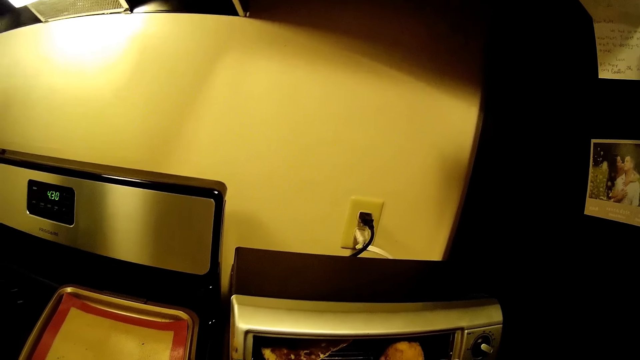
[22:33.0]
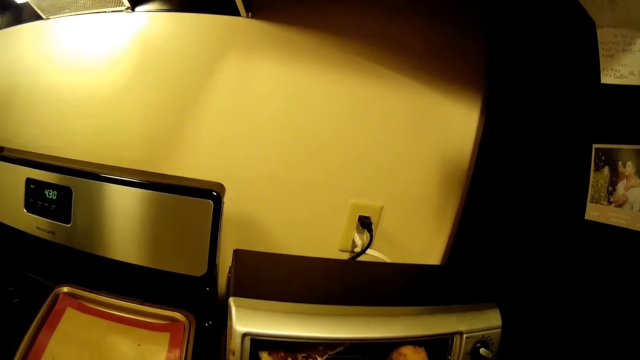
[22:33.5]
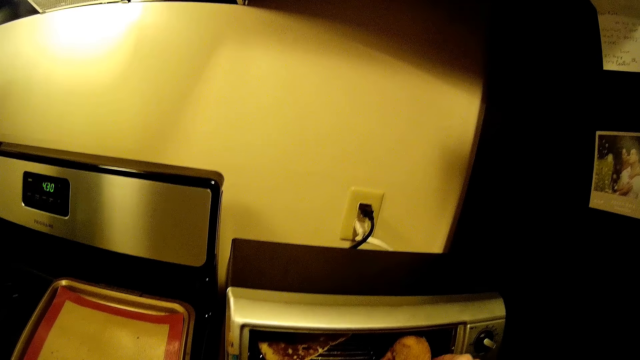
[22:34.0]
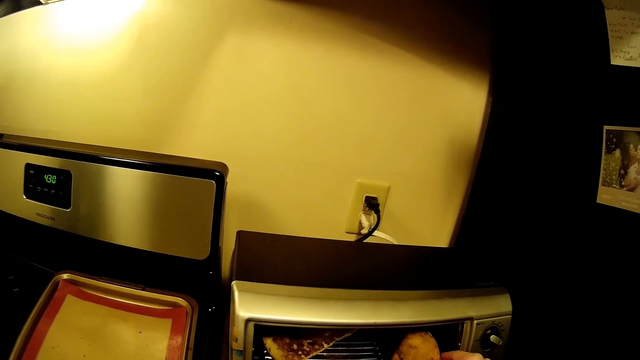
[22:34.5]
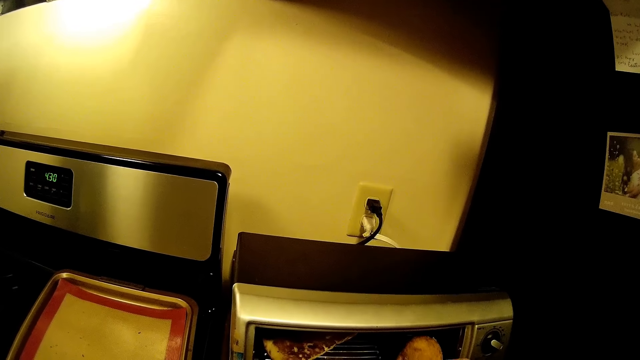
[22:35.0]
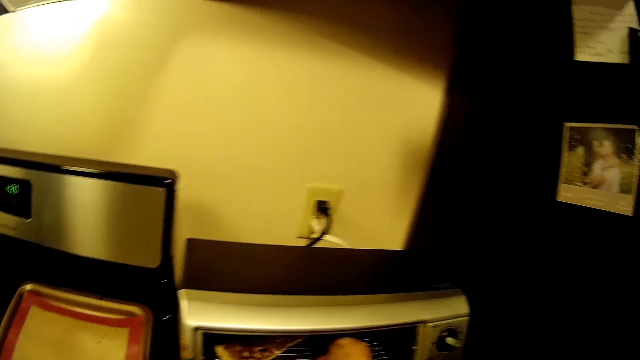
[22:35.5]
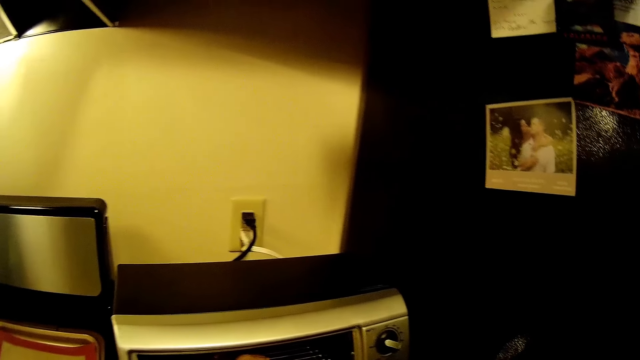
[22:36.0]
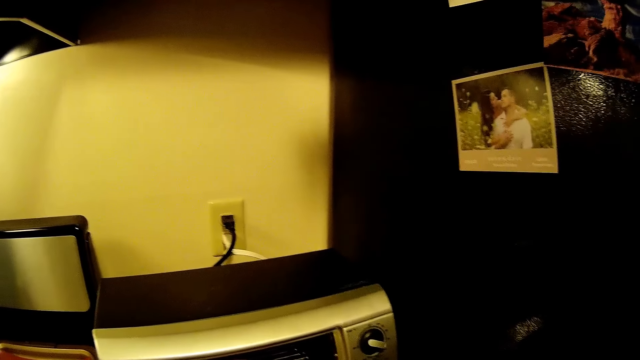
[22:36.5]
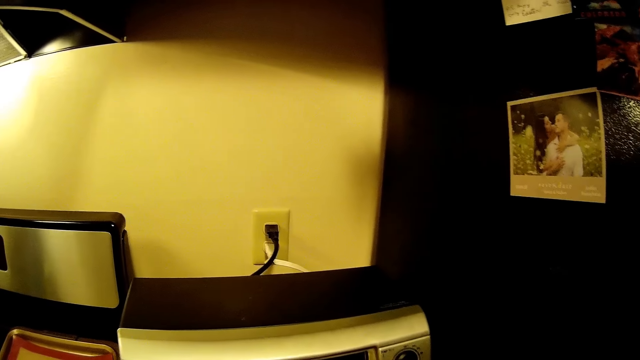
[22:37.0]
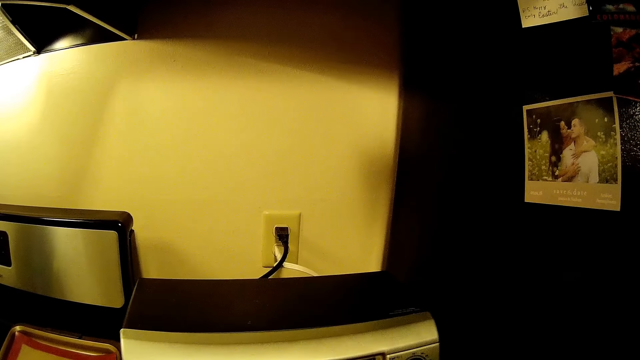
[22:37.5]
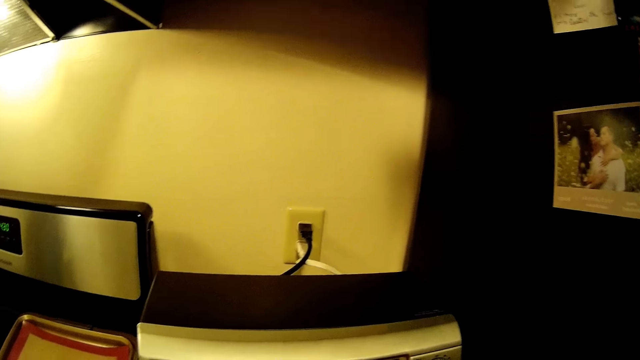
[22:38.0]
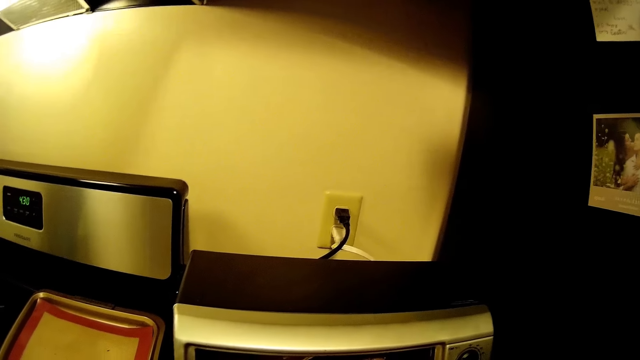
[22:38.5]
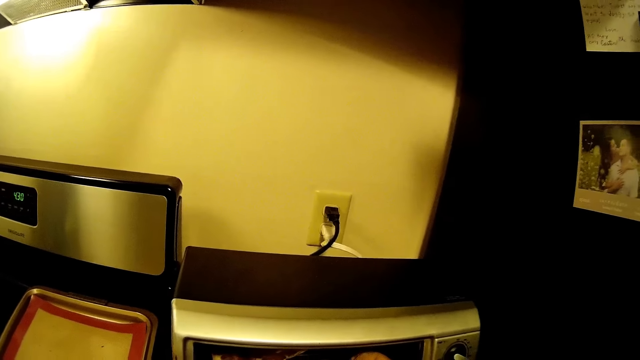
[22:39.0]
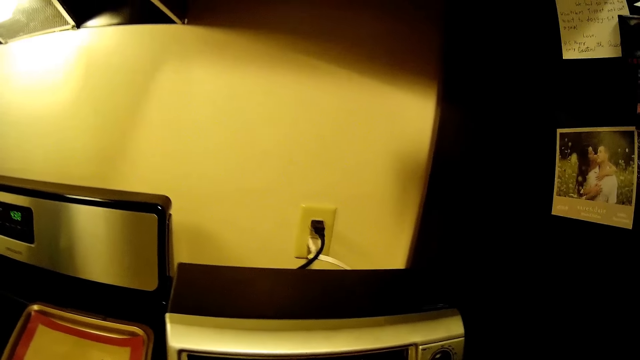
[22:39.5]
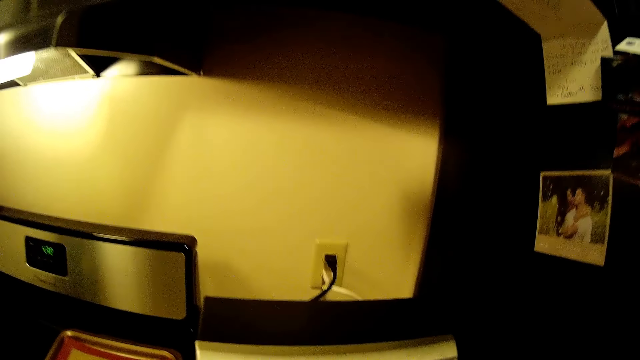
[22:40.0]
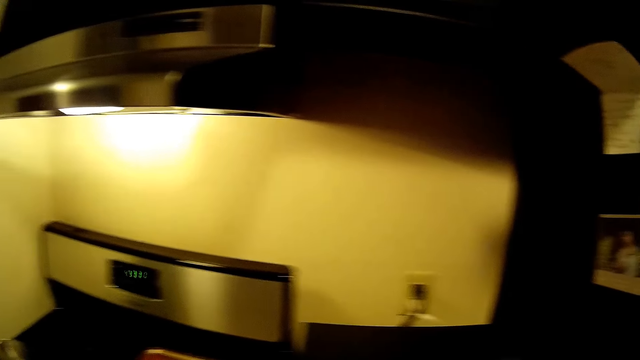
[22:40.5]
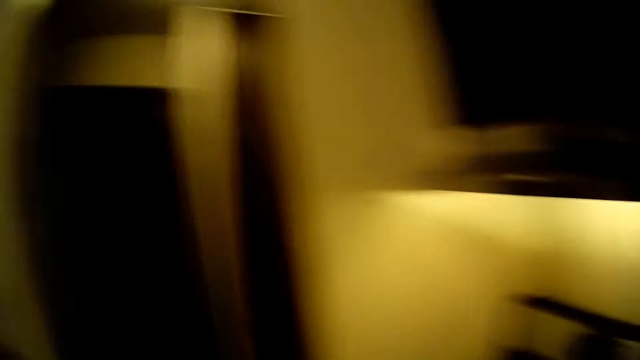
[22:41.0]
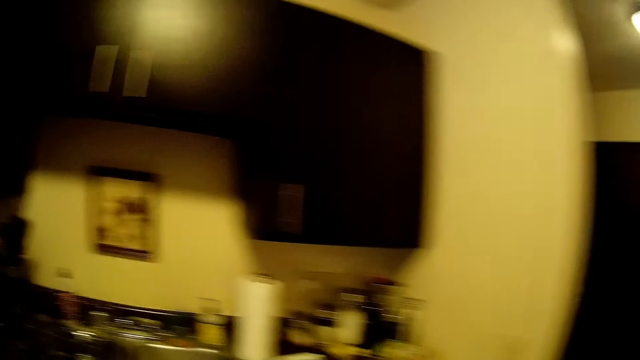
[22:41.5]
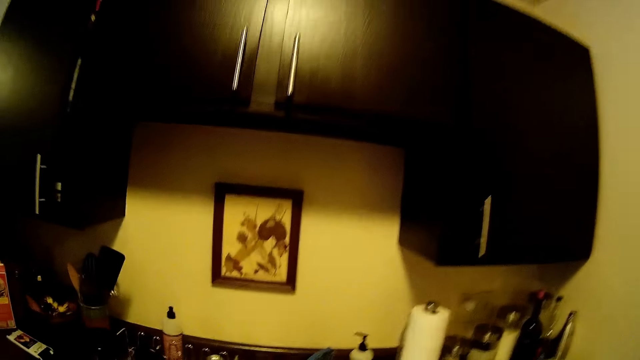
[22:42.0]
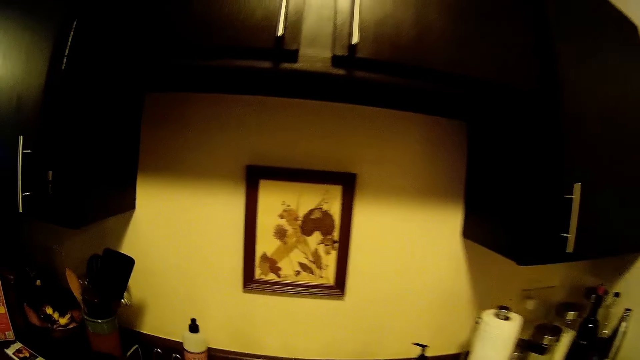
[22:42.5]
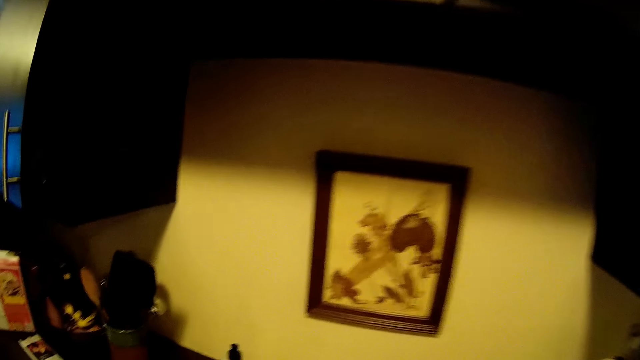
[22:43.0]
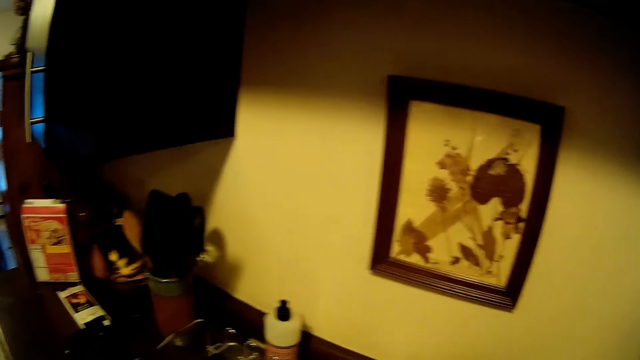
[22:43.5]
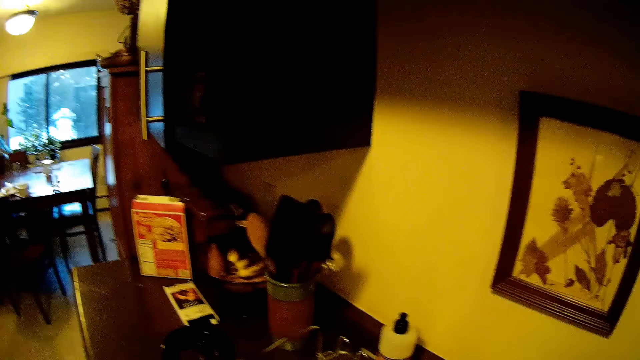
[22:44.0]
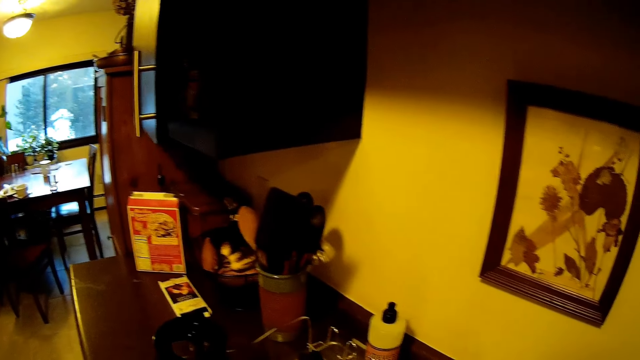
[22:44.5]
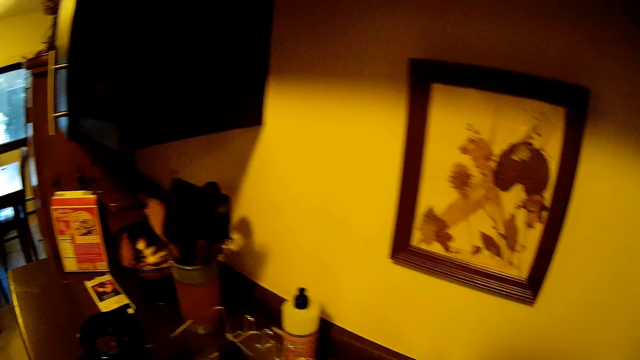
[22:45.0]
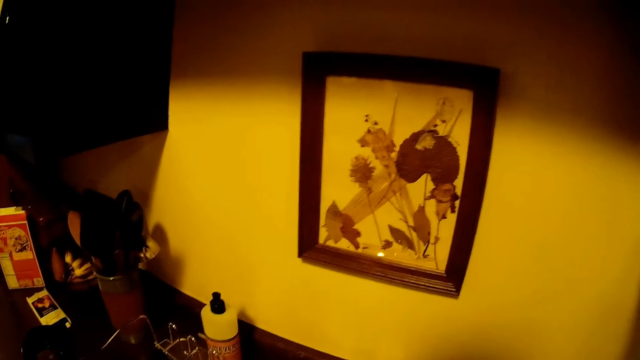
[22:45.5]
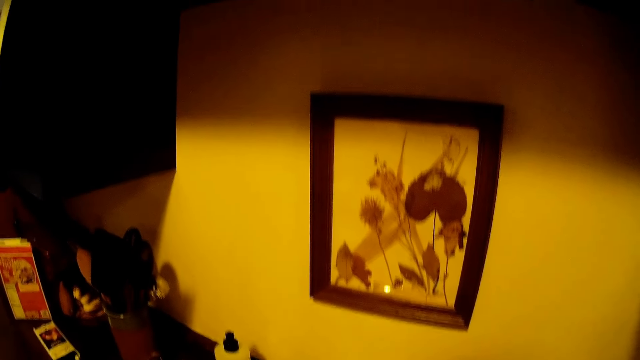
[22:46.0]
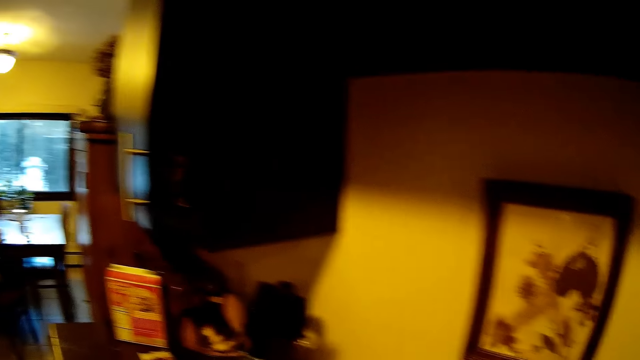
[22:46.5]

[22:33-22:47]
The camera wearer turns the chicken in the oven or microwave with her right hand. She removes another food particle in the microwave using her hand. She walks in the kitchen.

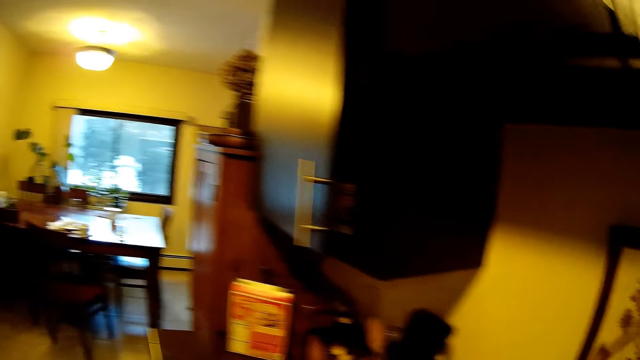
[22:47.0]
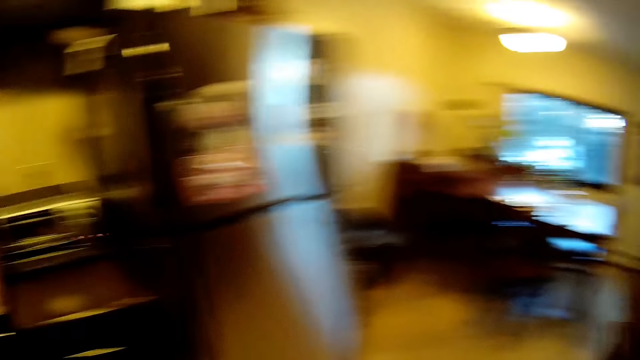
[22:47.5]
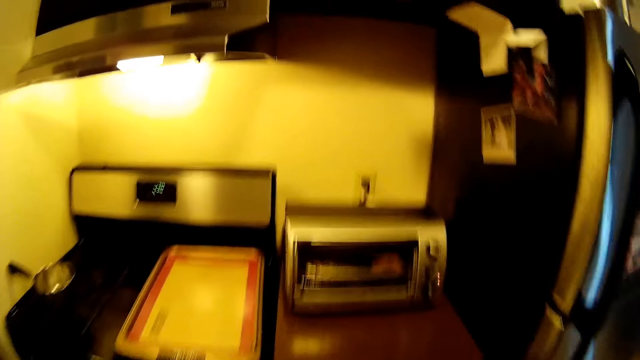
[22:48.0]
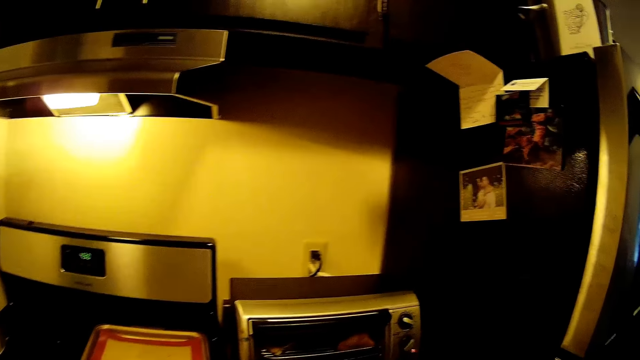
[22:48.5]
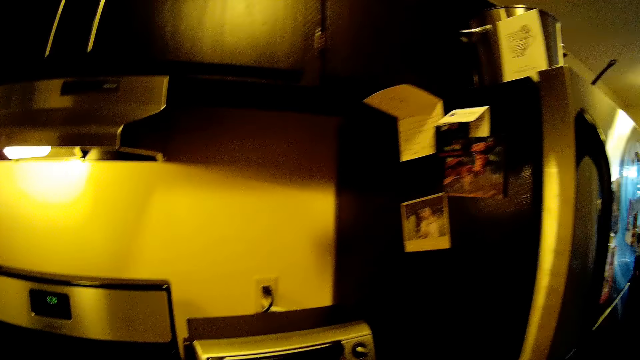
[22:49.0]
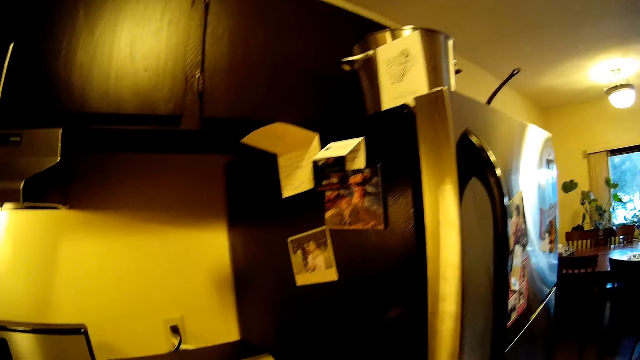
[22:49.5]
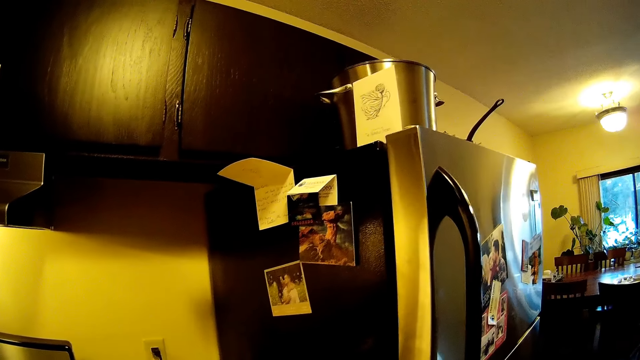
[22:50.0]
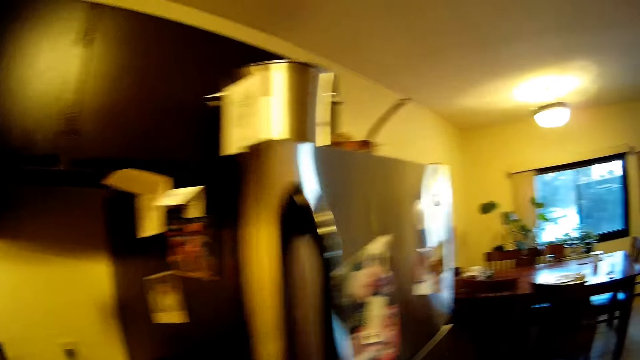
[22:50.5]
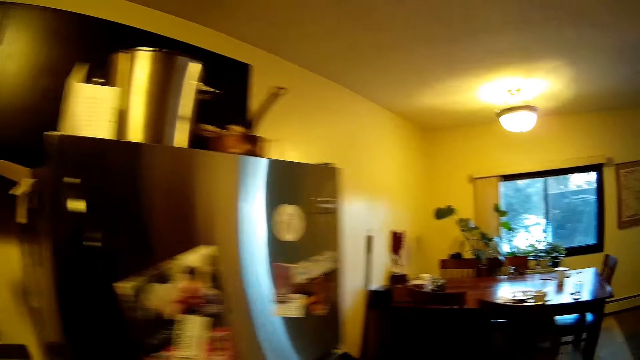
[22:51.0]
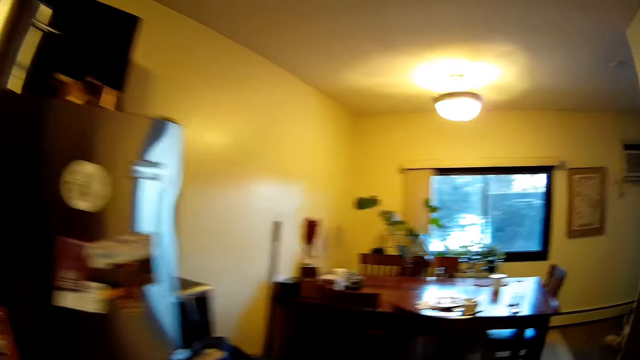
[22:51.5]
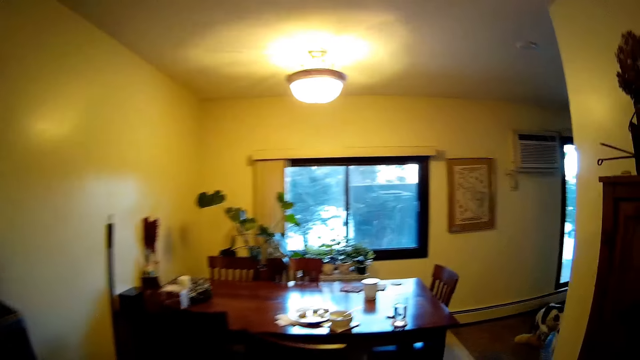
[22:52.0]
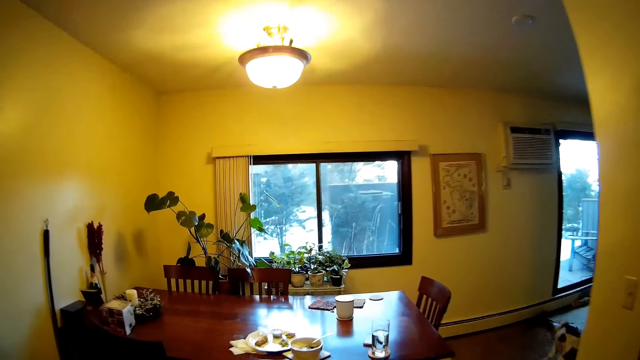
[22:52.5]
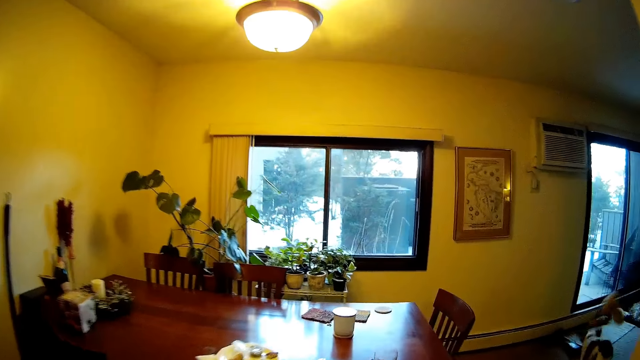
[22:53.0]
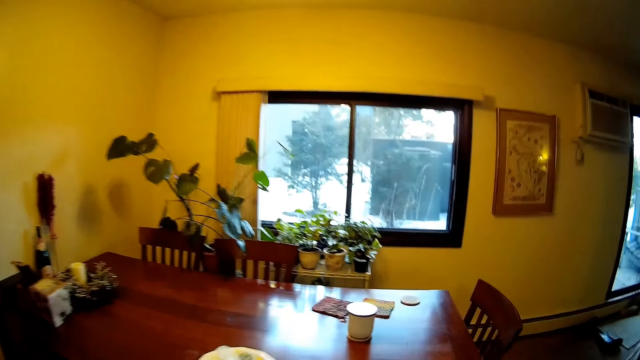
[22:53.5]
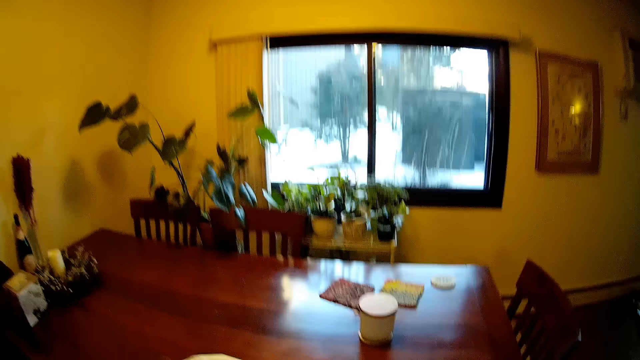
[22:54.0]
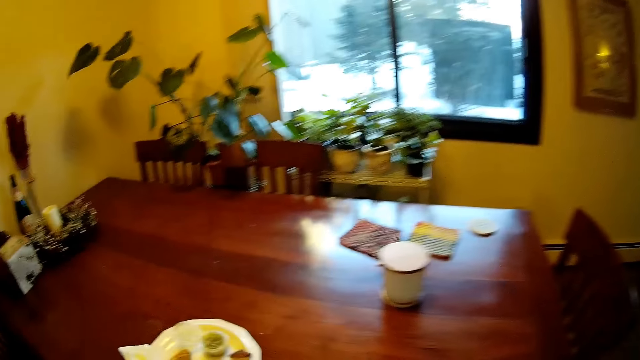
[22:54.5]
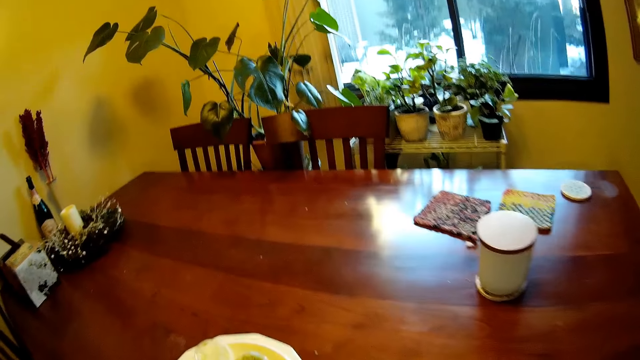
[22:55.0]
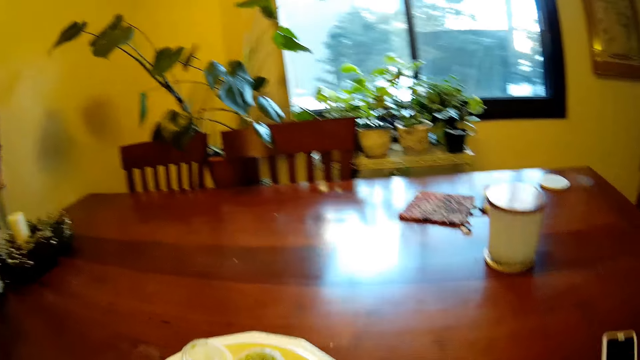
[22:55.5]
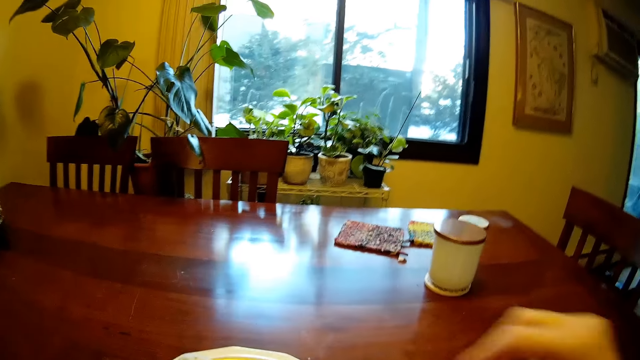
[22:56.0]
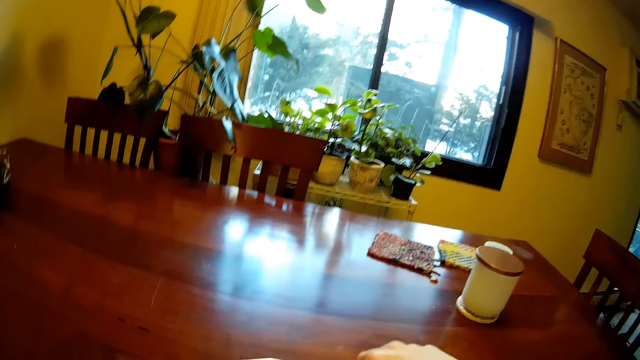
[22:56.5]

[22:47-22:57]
The camera wearer walks towards the microwave. They walk into the dining room from the kitchen. They walk towards the dining table.
